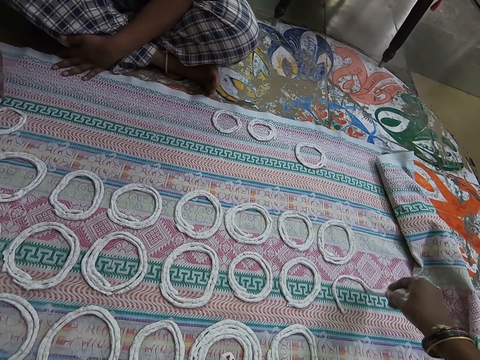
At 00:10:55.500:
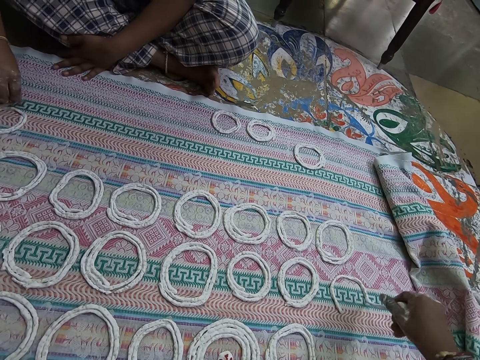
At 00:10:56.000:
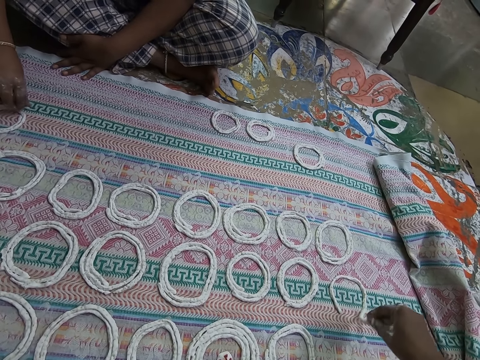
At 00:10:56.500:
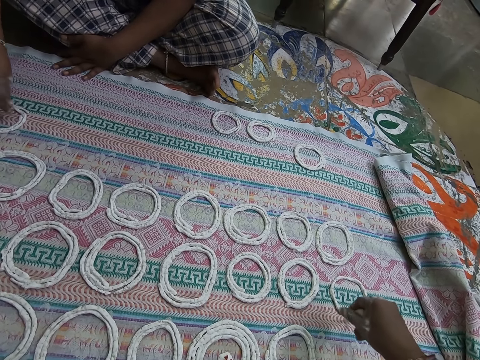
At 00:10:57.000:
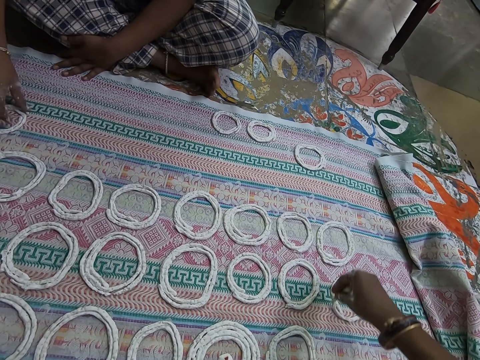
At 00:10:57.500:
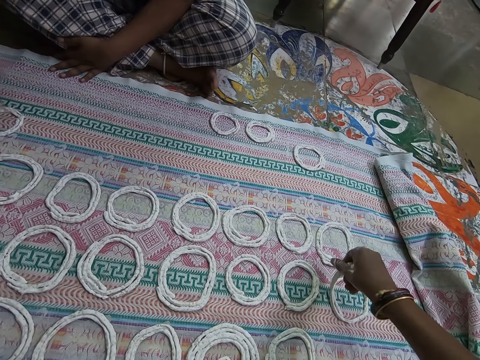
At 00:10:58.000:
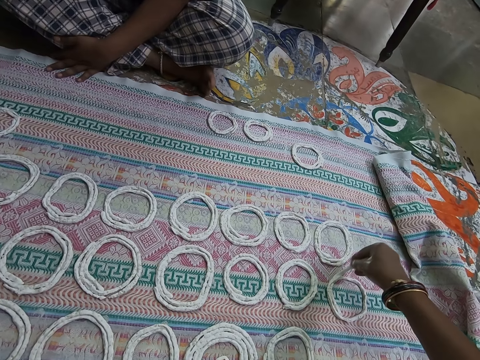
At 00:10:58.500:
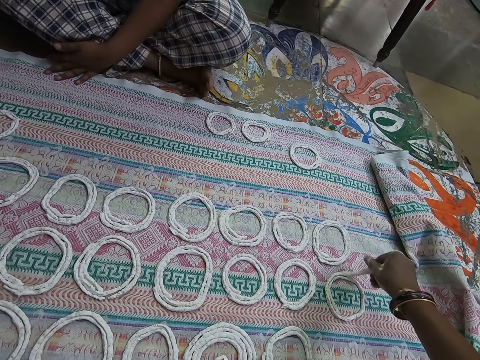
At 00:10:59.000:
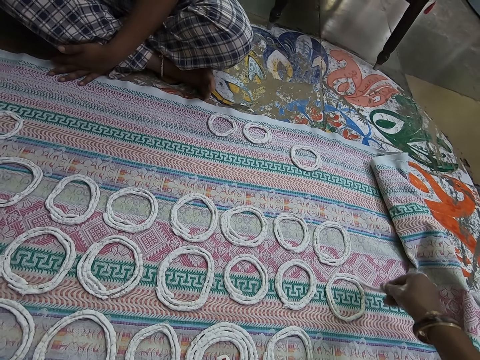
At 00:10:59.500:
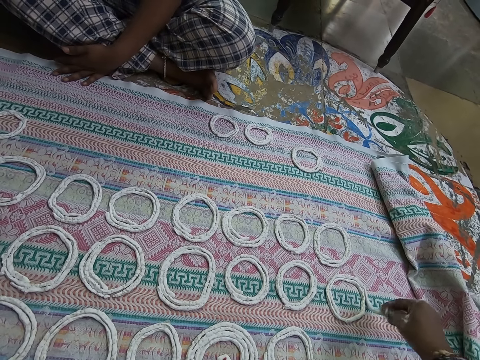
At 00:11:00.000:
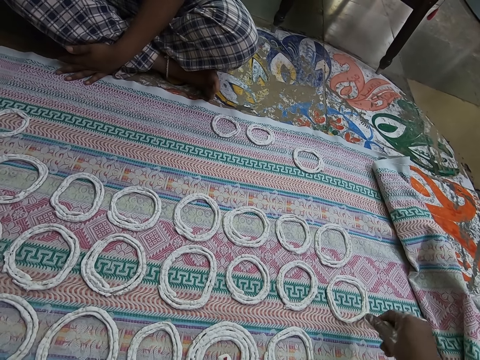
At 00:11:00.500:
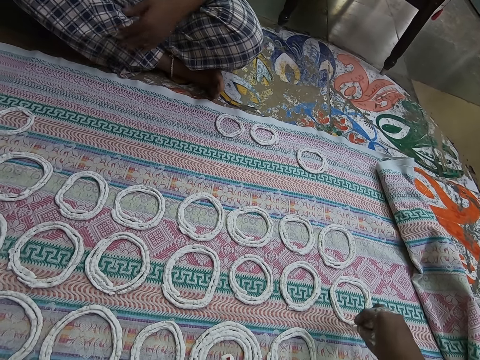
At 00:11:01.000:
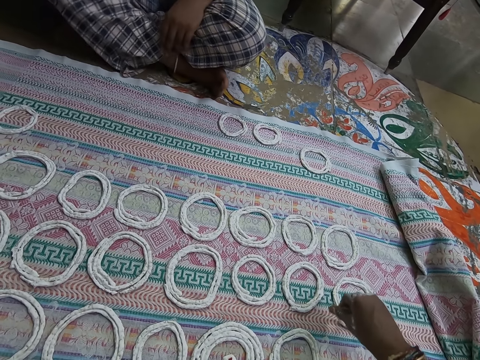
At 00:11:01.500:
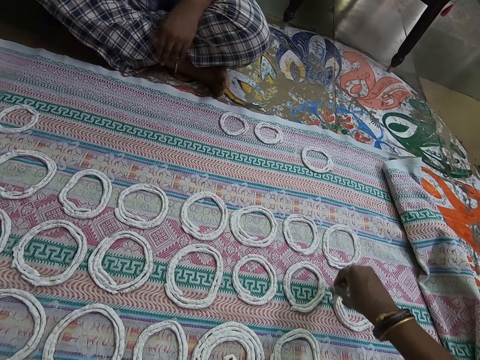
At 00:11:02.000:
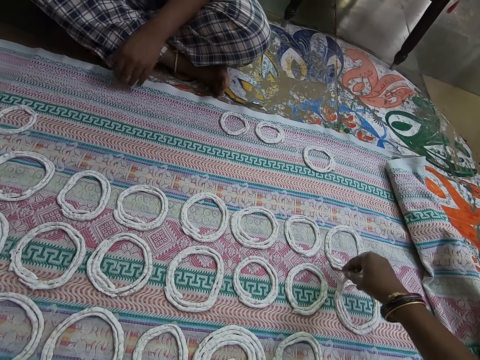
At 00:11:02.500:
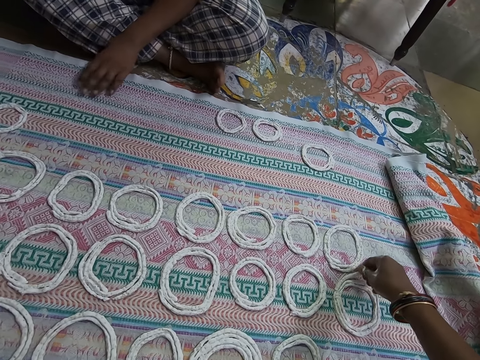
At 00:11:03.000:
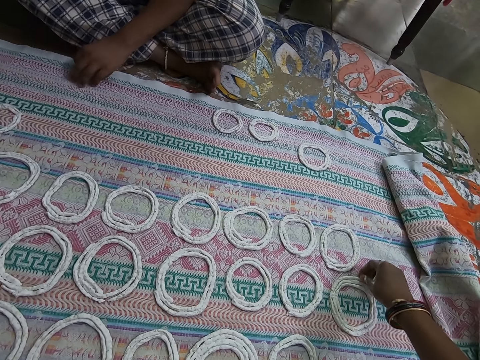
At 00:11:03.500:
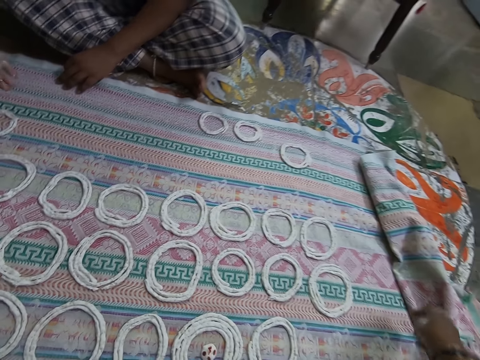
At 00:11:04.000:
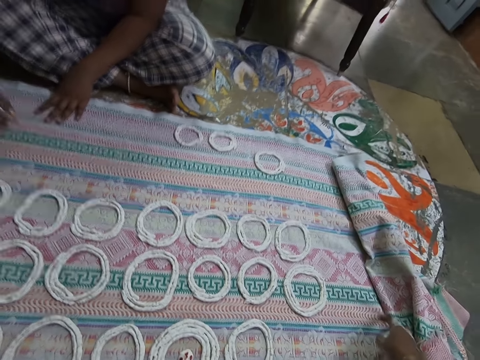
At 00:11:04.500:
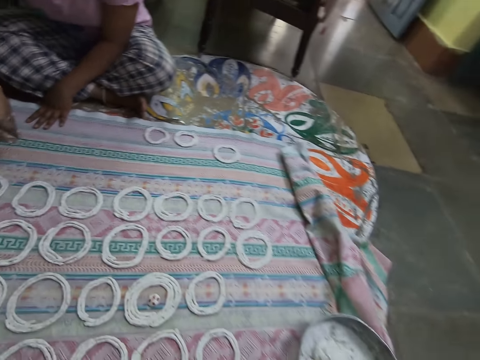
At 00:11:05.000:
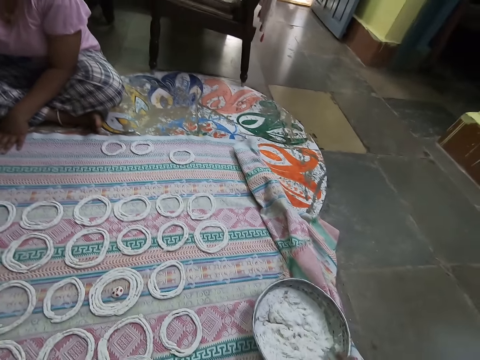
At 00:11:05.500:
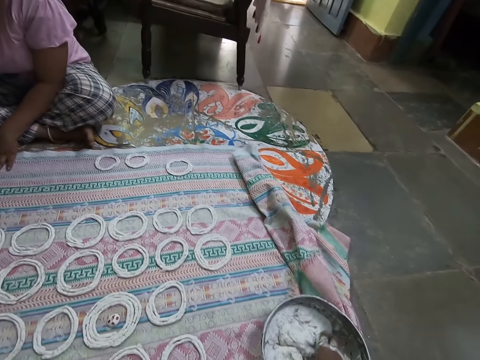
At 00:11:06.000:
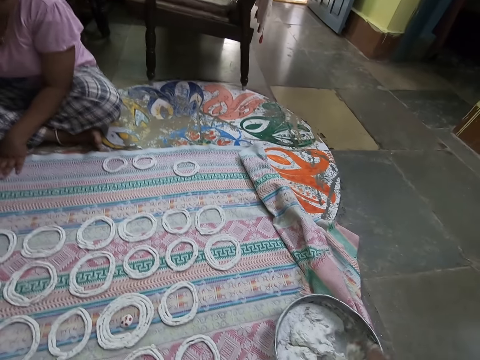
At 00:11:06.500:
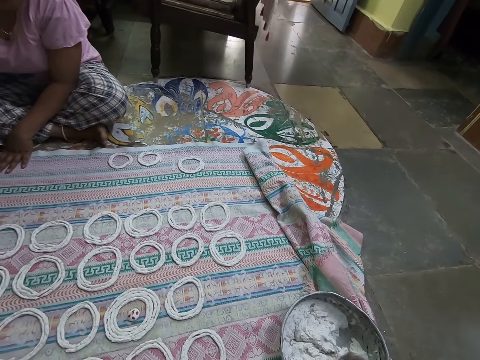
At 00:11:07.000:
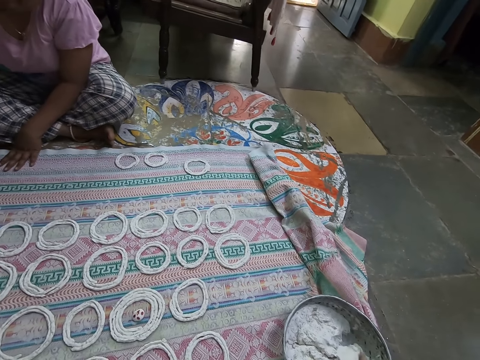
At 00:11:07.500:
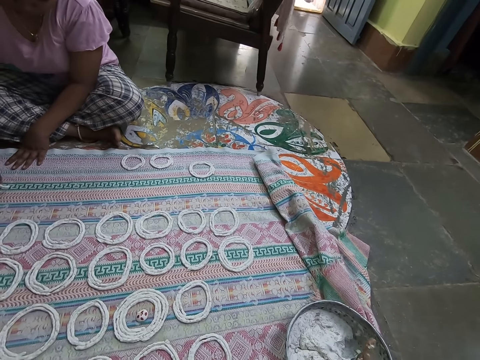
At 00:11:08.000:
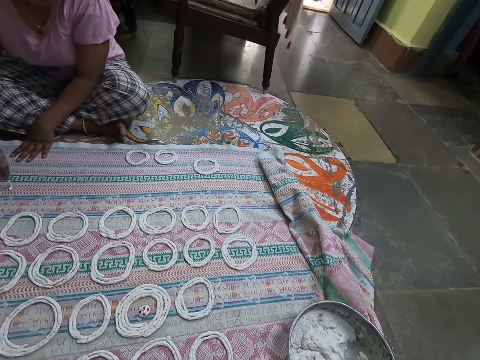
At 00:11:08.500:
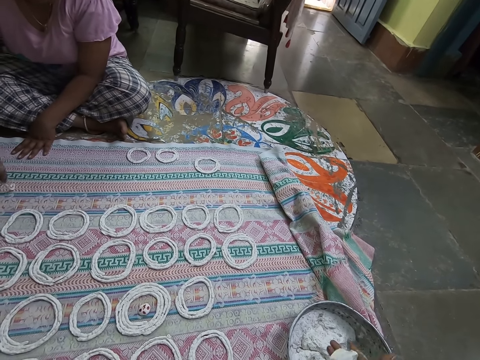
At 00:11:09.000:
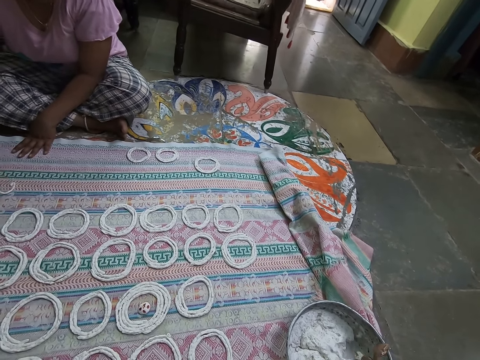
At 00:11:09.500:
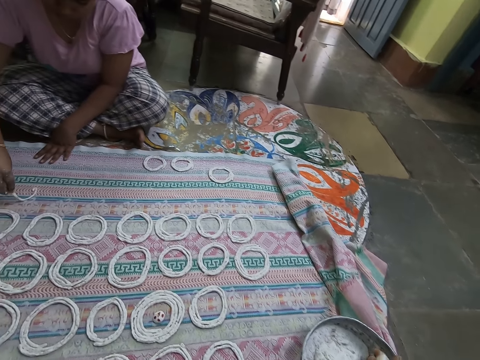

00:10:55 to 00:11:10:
The woman adjusts the jalebi roll on the mat with her right hand. The camera wearer pulls back the right hand. She looks around. She mixes the flour dough in the flour pan with her right hand. She scoops flour dough from the flour pan on the mat with her right hand. She rolls the flour dough in her right hand. The woman makes a jalebi roll on the mat on the floor with the flour dough in her right hand.

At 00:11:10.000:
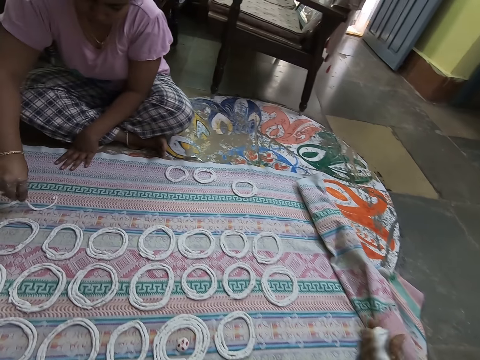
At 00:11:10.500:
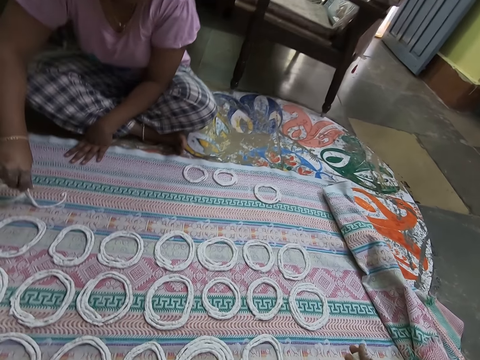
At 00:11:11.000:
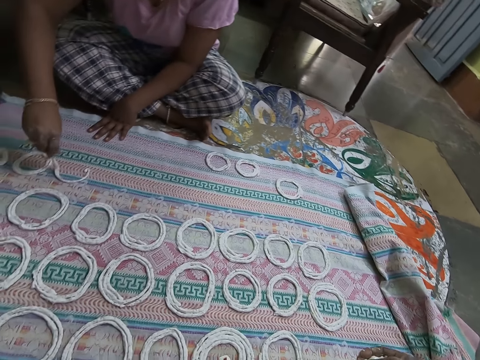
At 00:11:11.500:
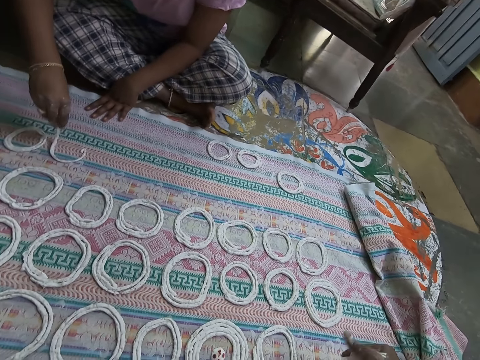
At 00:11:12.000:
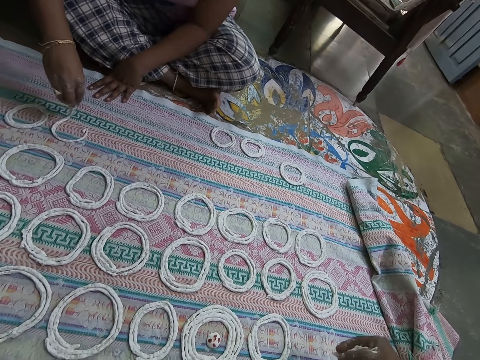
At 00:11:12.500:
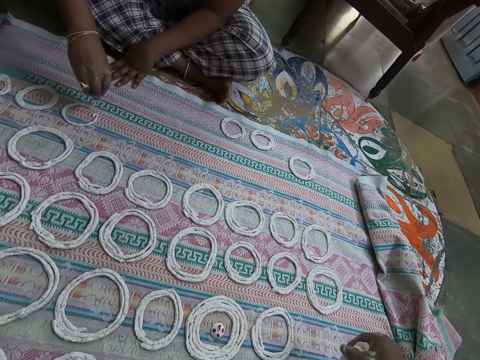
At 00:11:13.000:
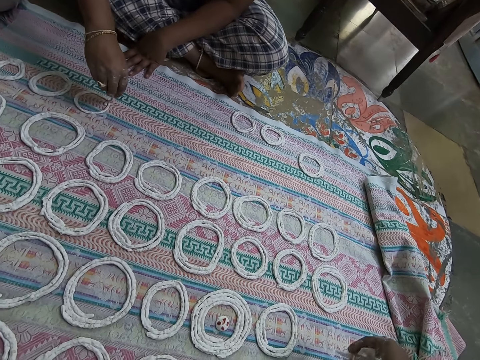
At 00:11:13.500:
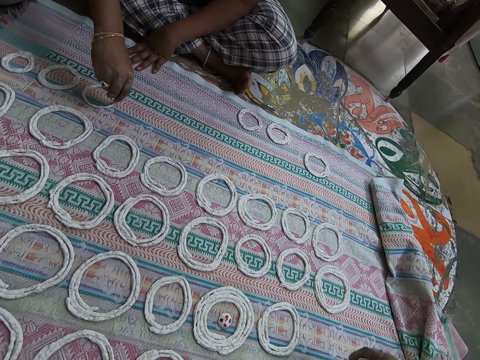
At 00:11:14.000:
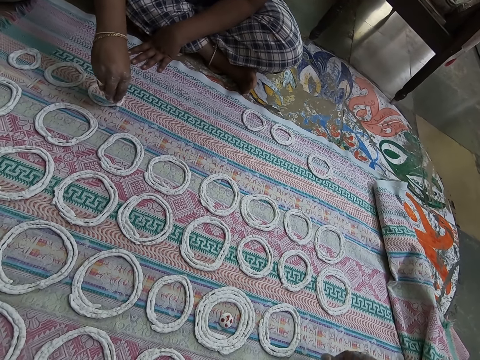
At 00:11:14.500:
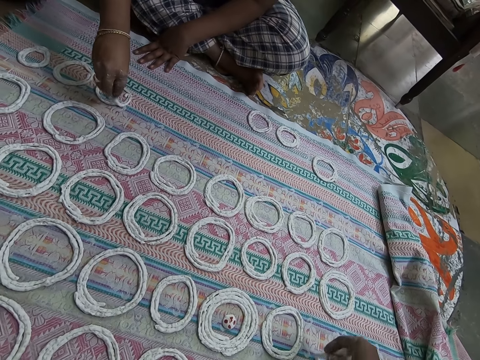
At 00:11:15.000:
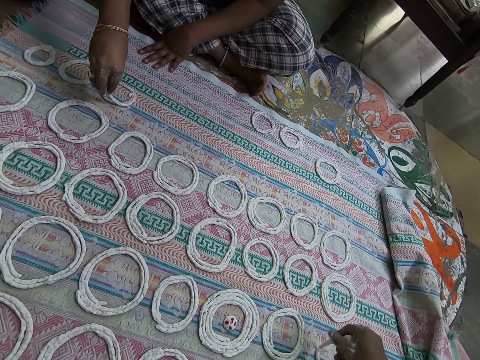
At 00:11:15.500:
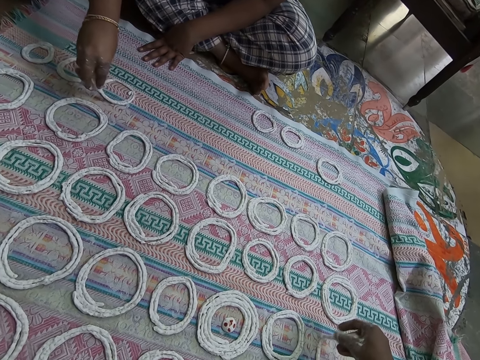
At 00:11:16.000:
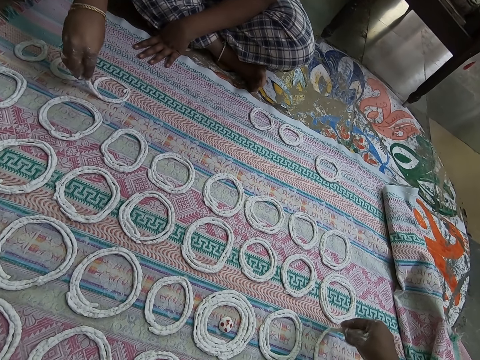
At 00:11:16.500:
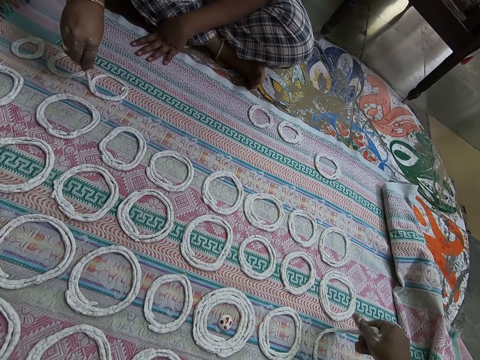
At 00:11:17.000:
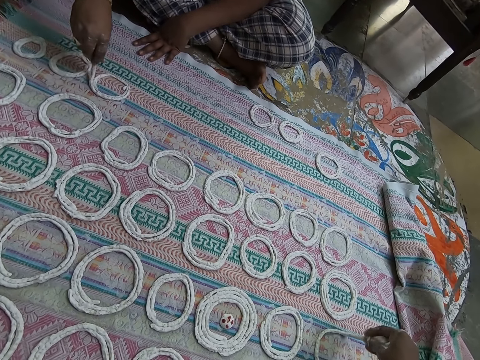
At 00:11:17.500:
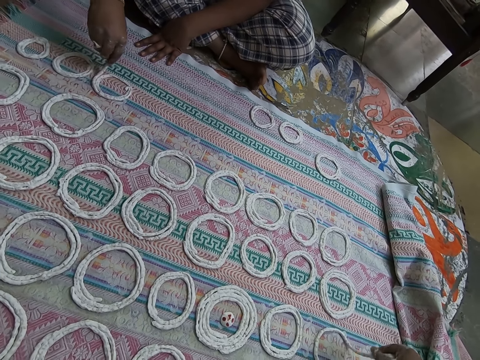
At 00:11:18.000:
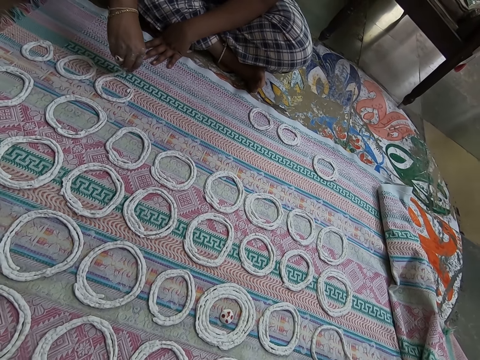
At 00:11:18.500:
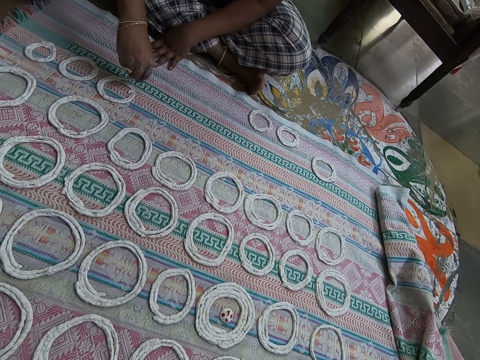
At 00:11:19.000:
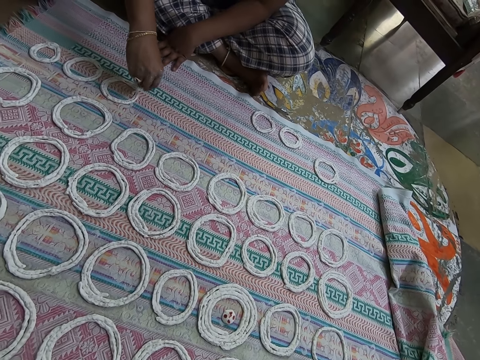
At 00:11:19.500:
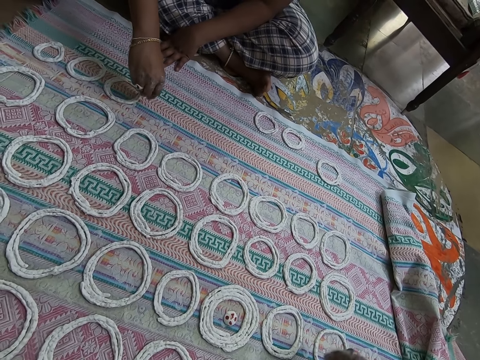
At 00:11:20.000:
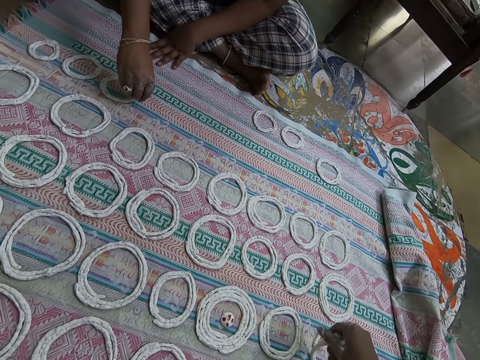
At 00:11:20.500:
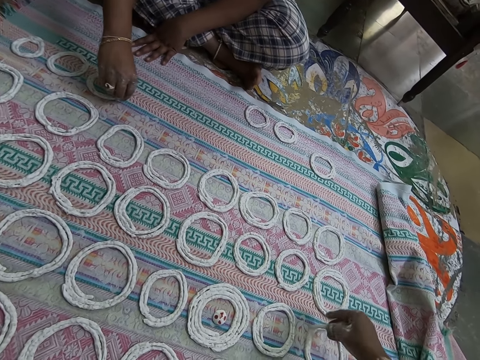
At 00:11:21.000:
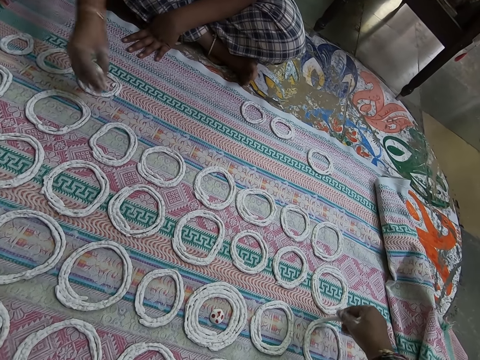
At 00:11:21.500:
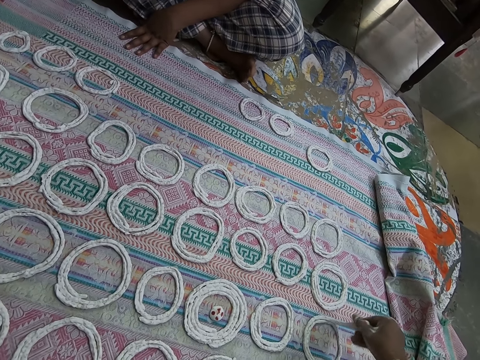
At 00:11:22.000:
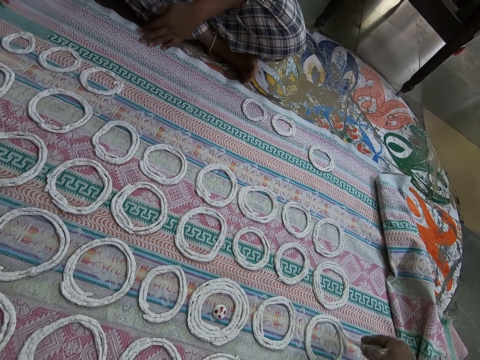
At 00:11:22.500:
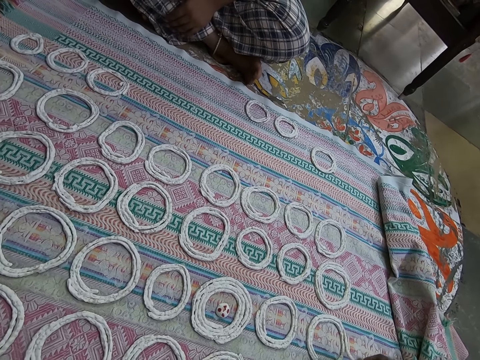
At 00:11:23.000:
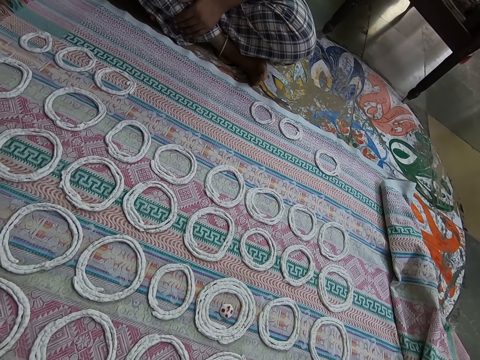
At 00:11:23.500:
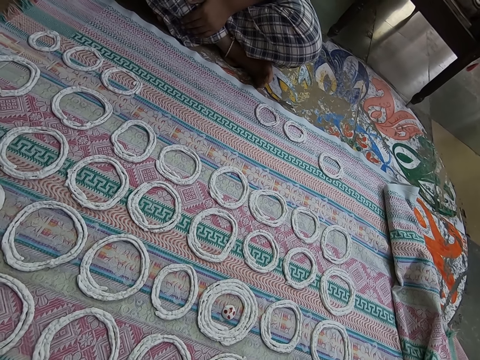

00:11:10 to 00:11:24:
The camera wearer lifts the dough. She squeezes the dough. She moves the right hand. She squeezes the dough. She spreads the dough on the piece of cloth. She rolls the flour dough in her right hand.
